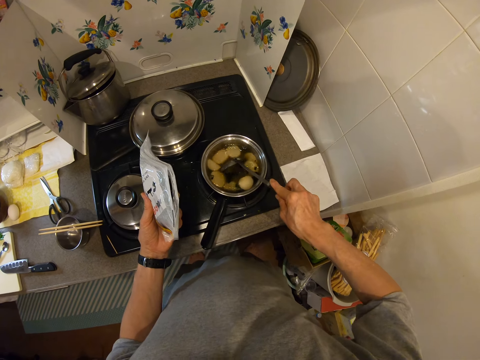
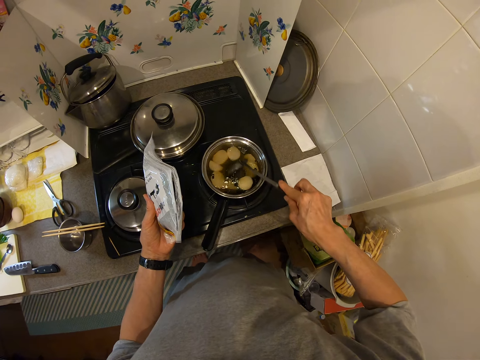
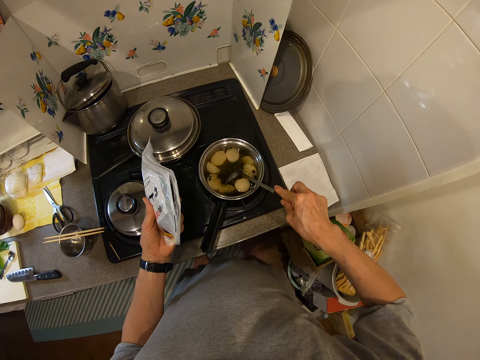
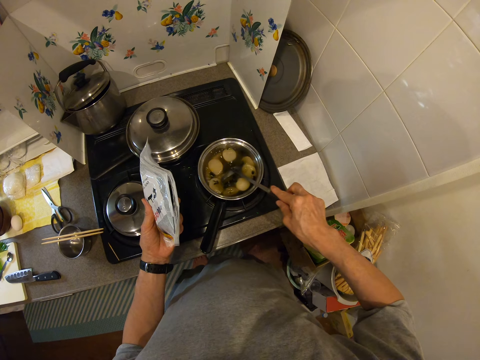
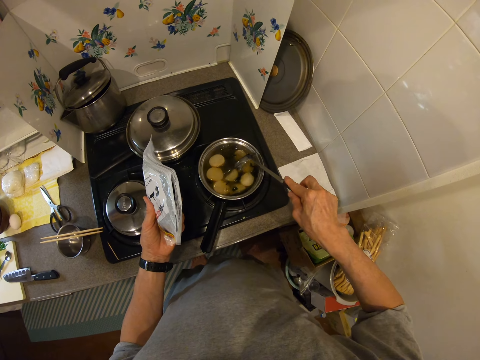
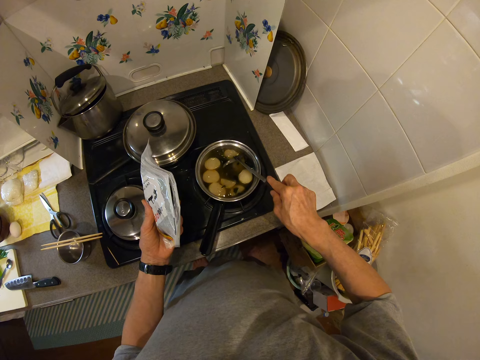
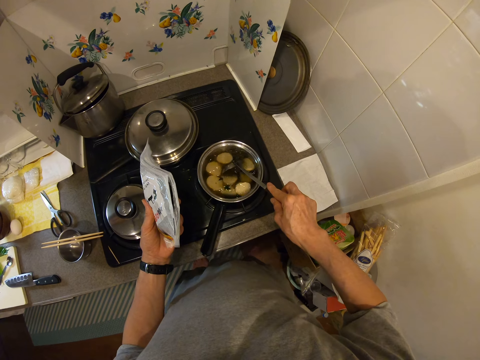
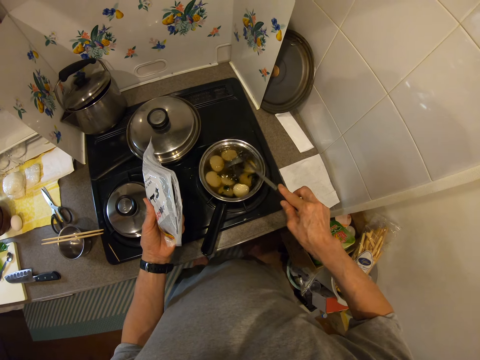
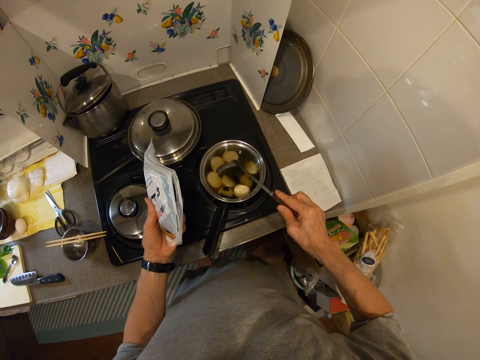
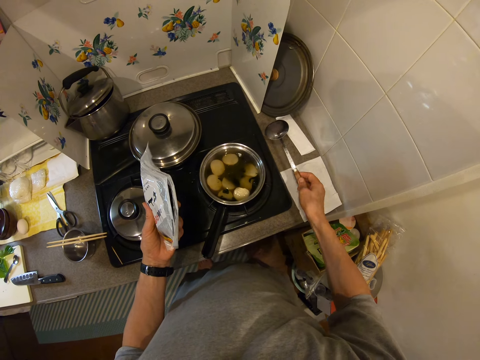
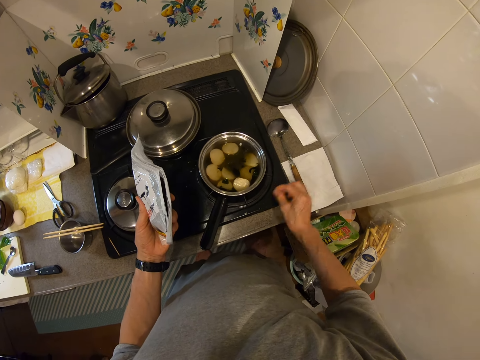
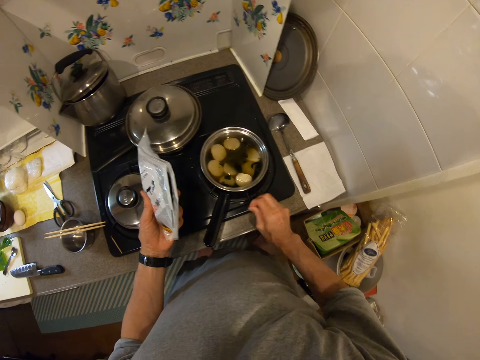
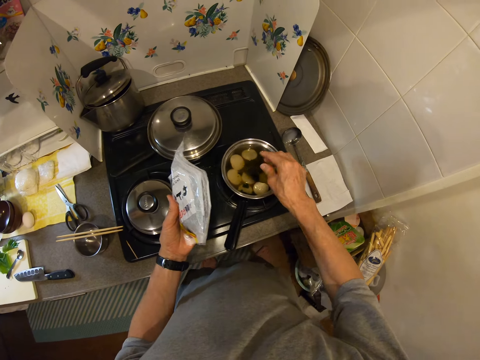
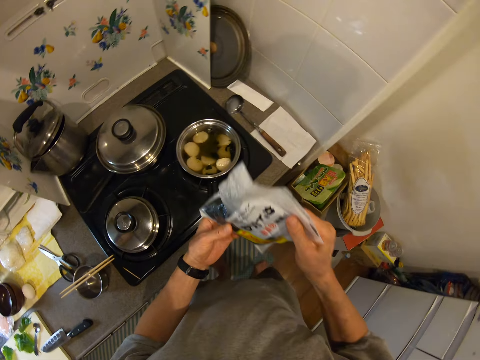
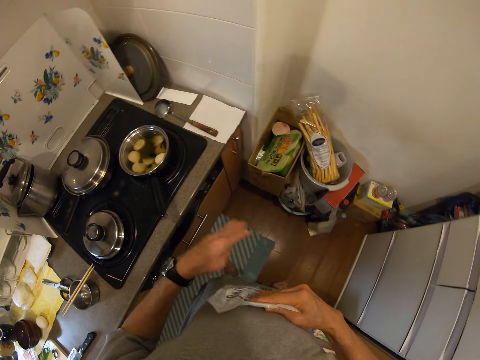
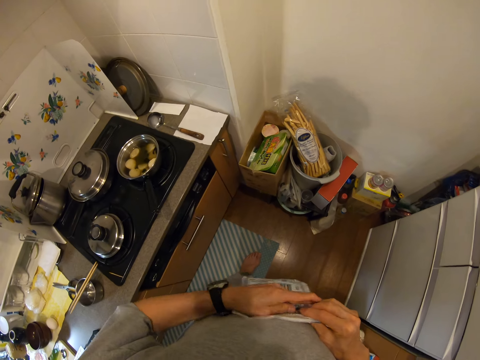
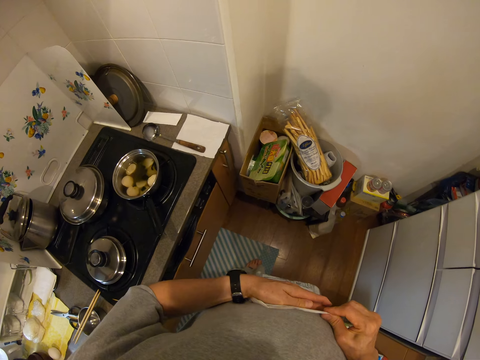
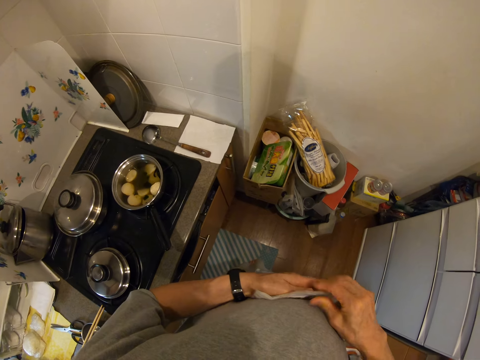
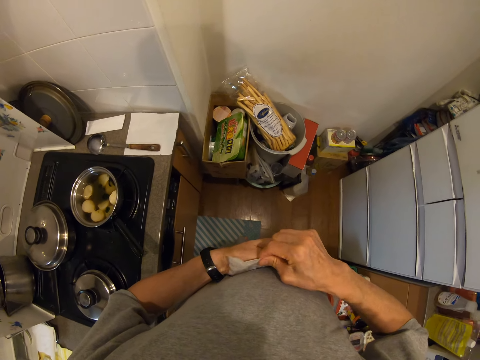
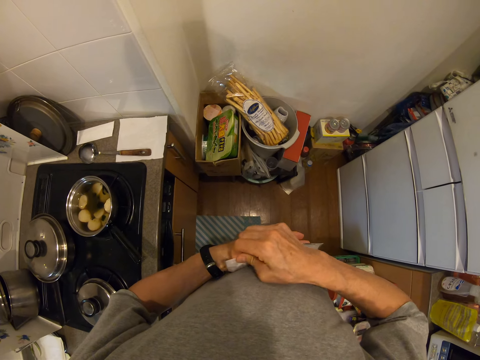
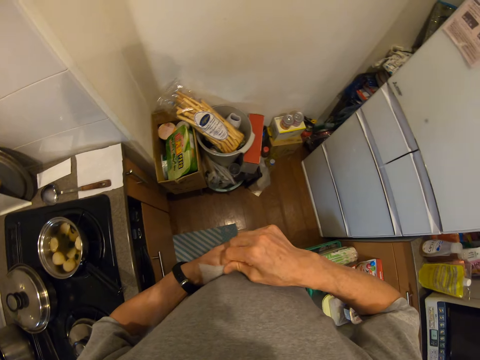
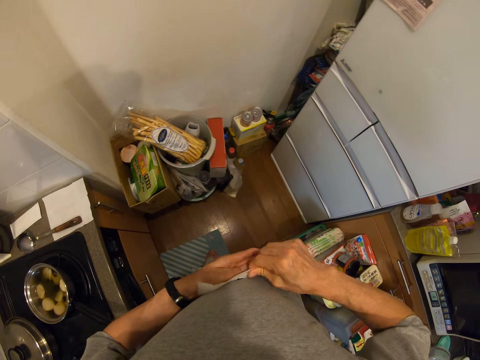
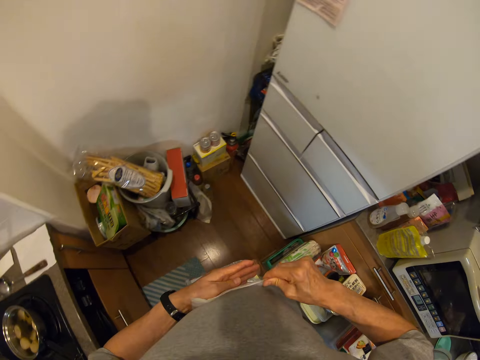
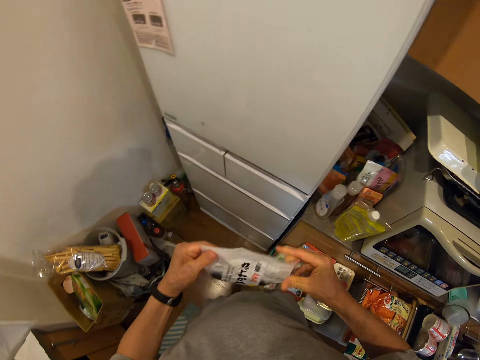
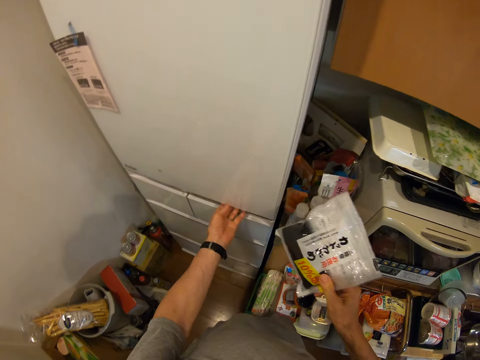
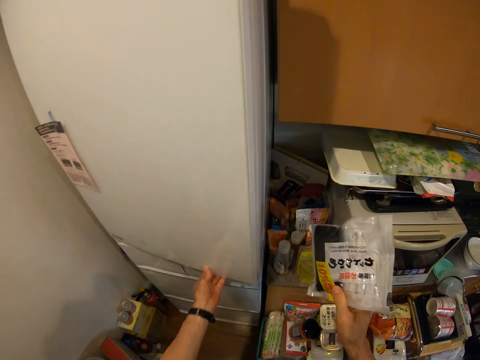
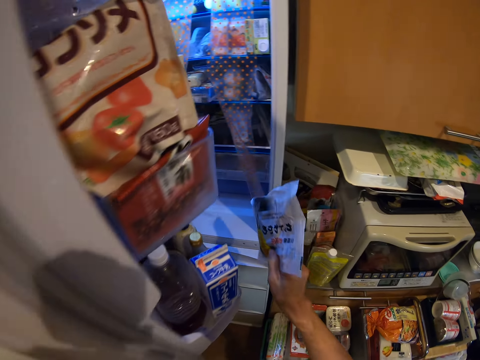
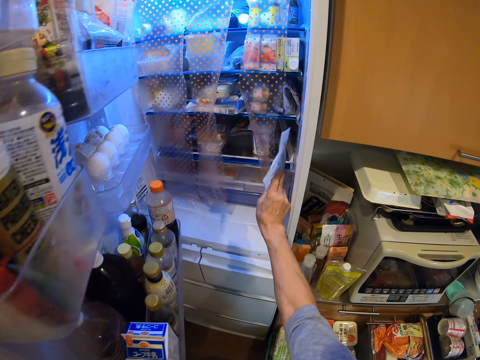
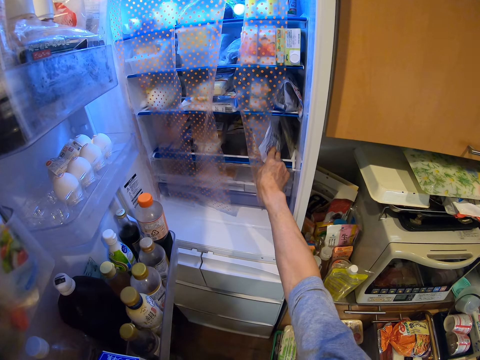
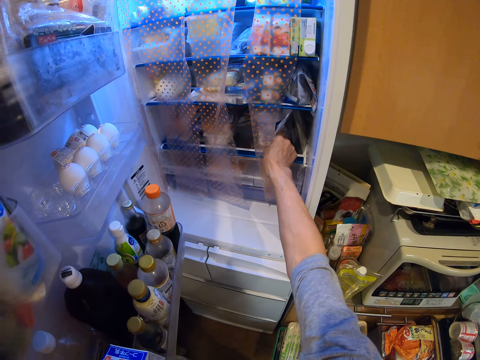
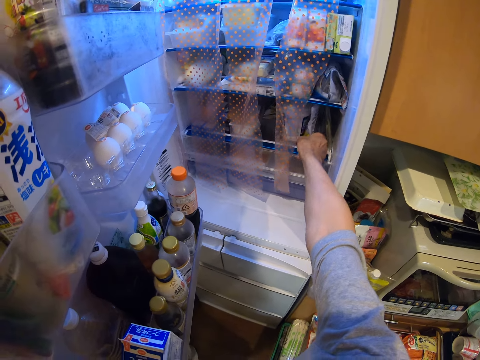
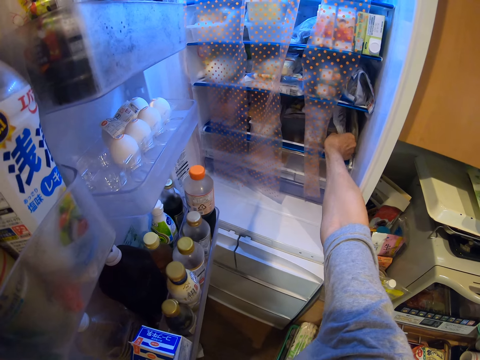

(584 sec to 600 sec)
The camera wearer drops the spoon on the kitchen slab. They pick the remains of the seasoning from the edge of the cooker. They put the seasoning inside the pan on the cooker. They seal the foil bag. They open the refrigerator door. They put the foil bag inside the refrigerator.

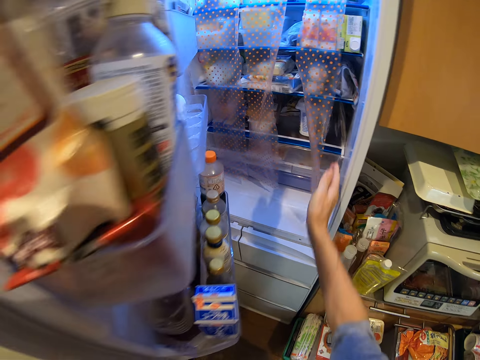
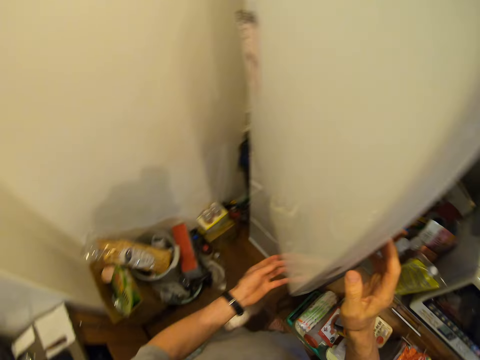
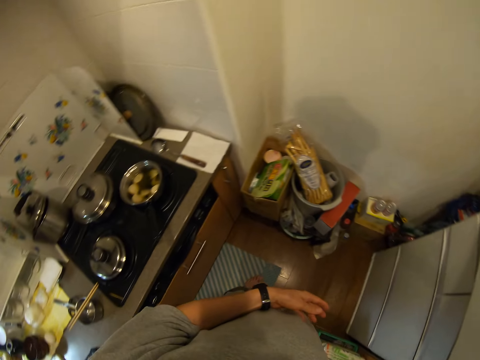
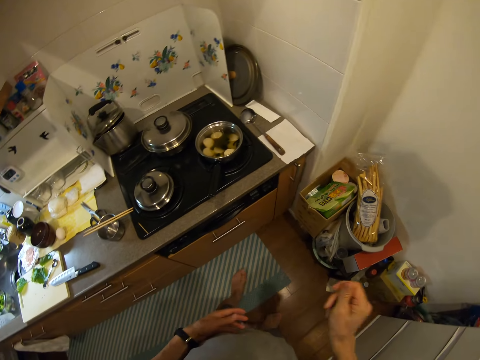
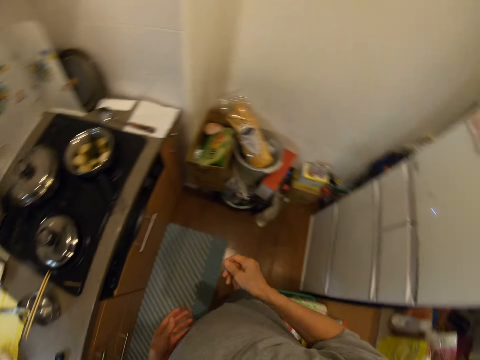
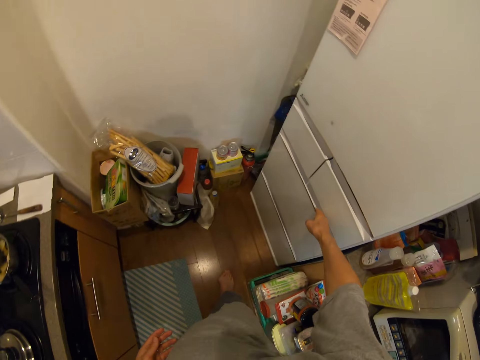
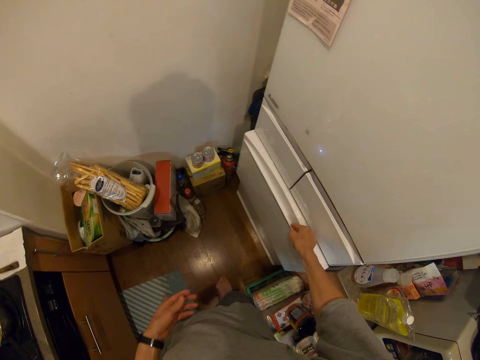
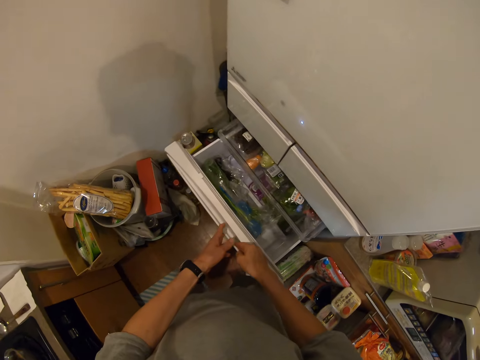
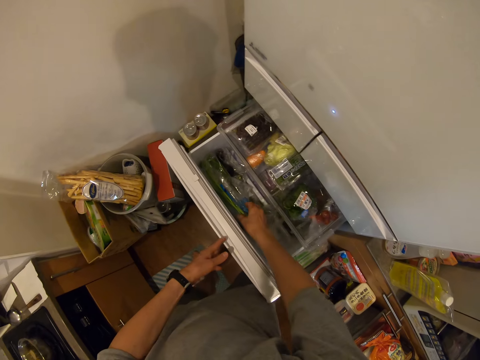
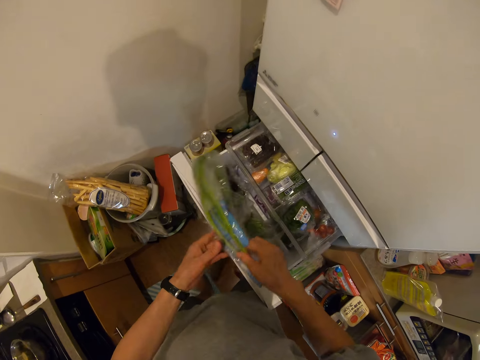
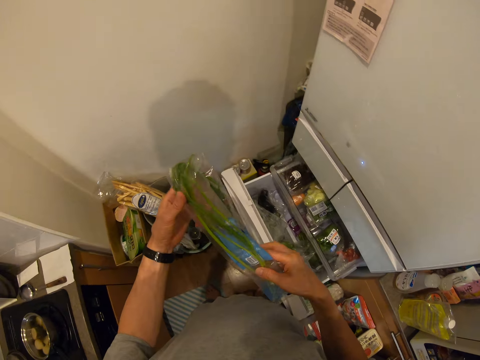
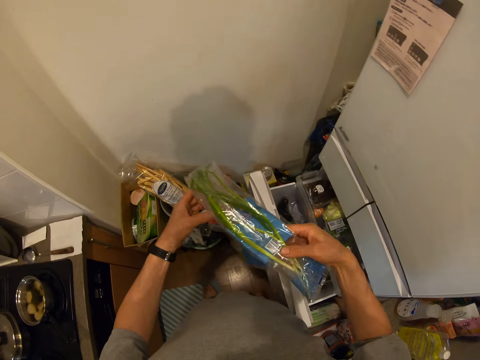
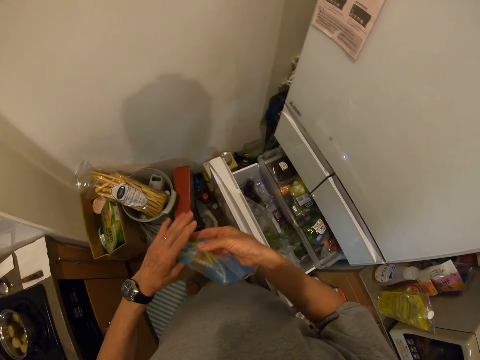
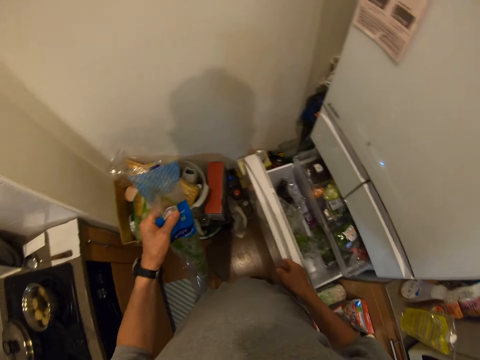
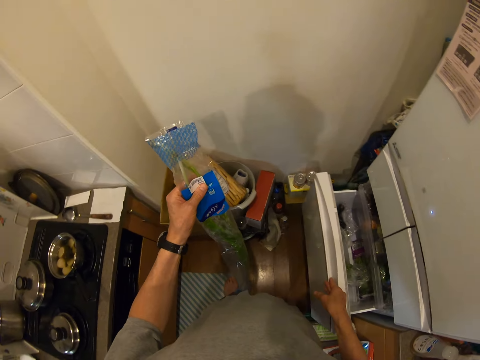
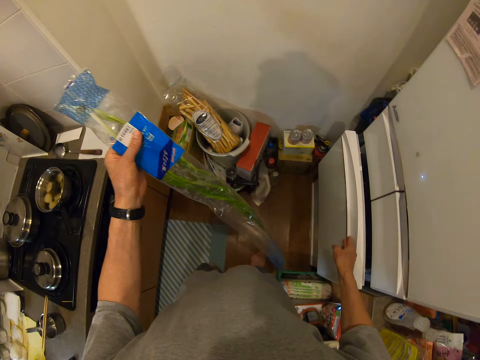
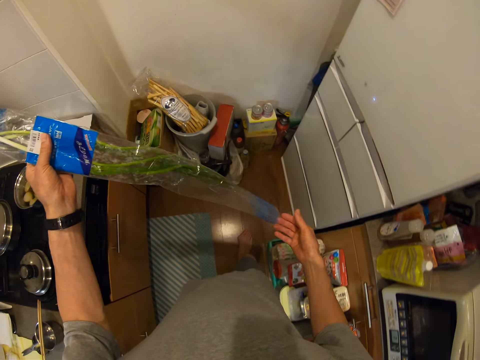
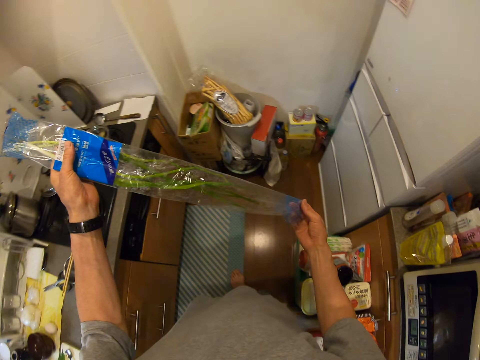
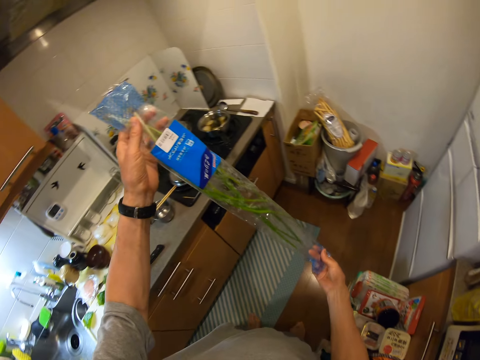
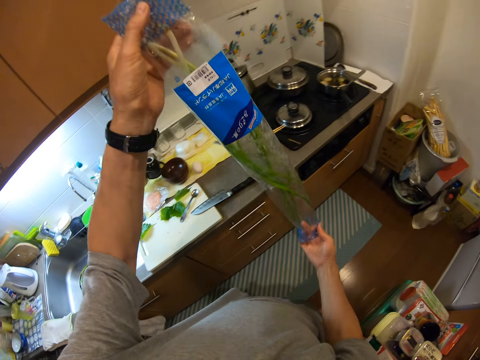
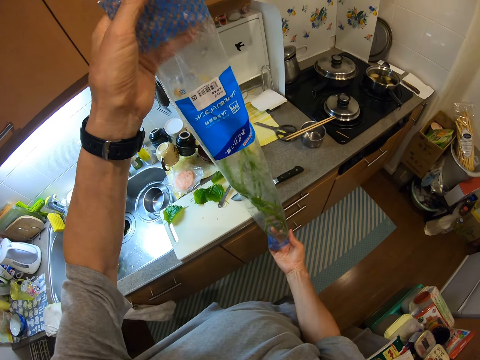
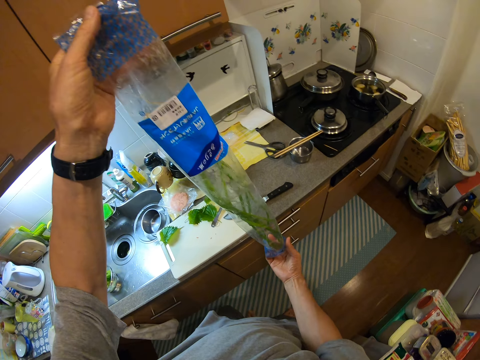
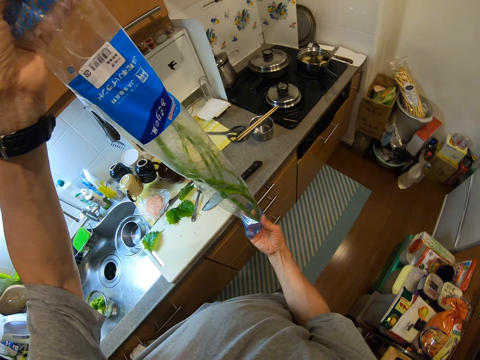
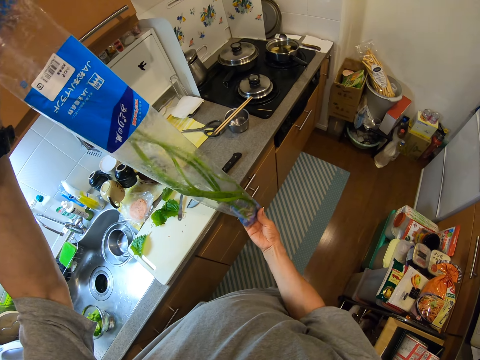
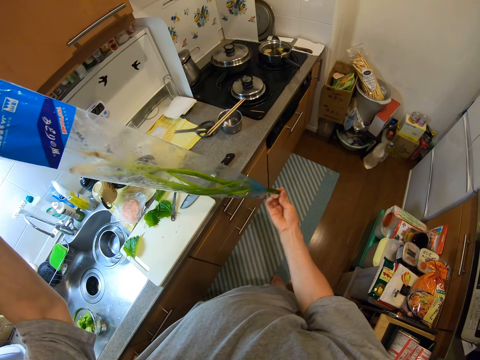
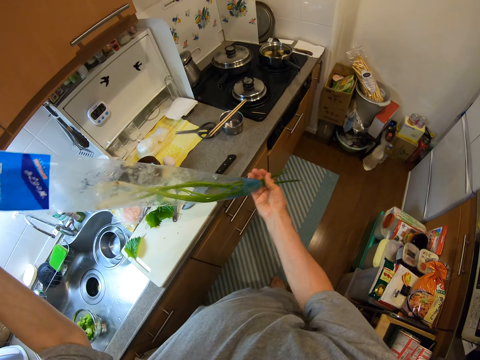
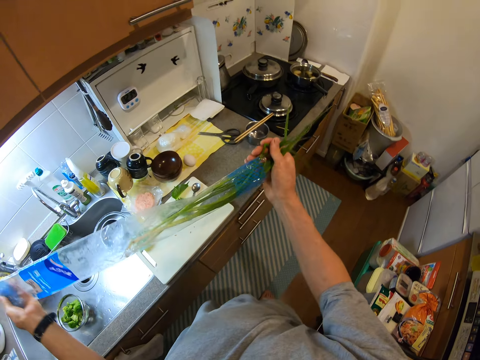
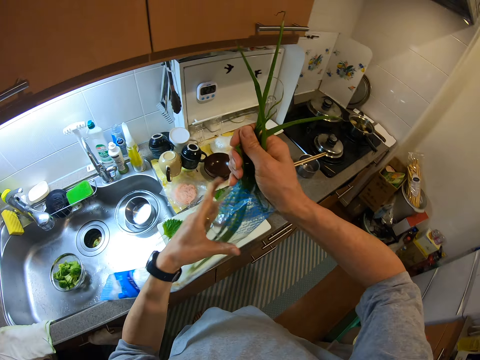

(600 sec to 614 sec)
The camera wearer closes the refrigerator. They open a drawer. They take out a bag of spring onions from the drawer. They close the drawer. They take the spring onions out of the bag.
